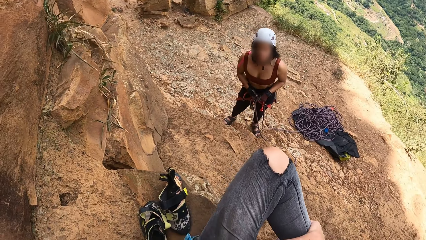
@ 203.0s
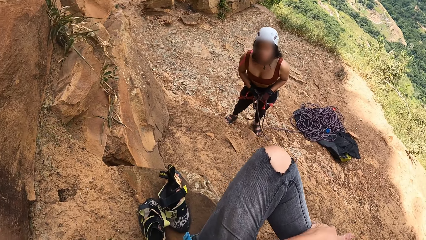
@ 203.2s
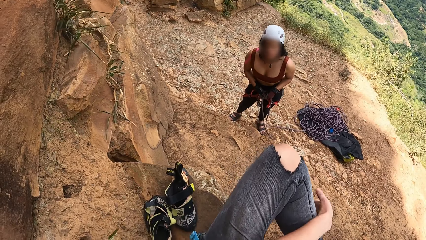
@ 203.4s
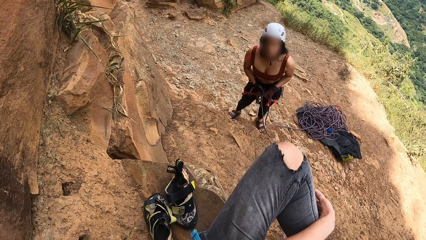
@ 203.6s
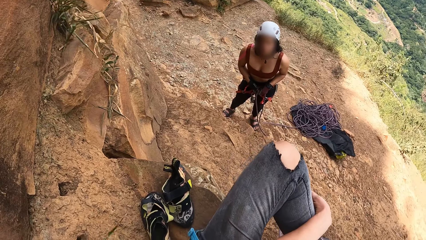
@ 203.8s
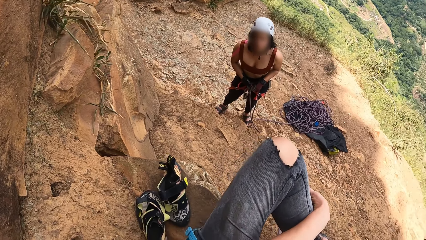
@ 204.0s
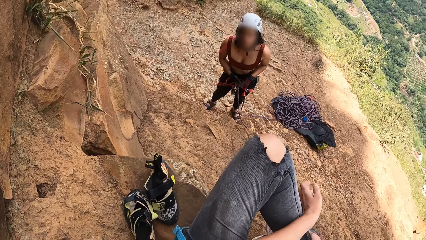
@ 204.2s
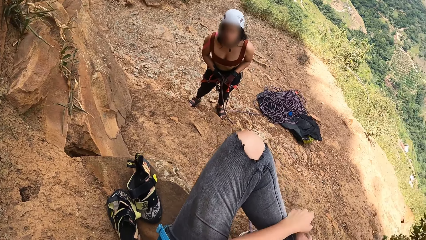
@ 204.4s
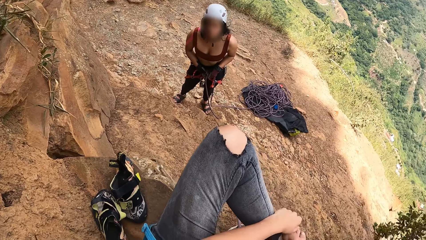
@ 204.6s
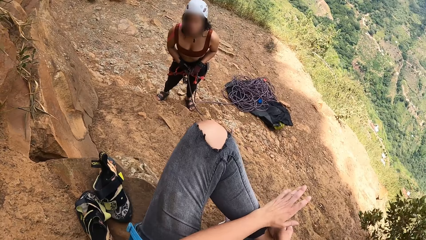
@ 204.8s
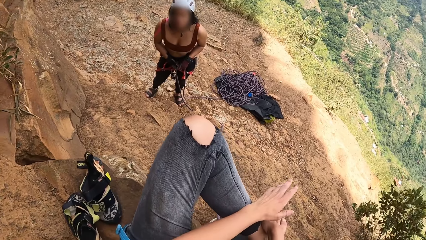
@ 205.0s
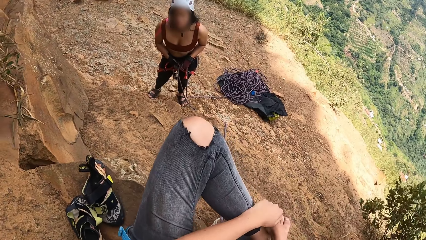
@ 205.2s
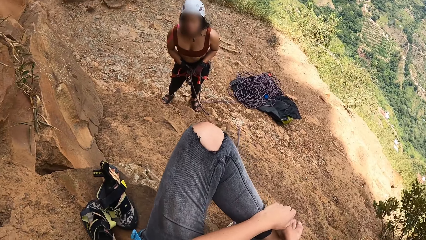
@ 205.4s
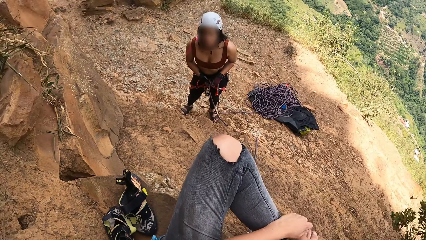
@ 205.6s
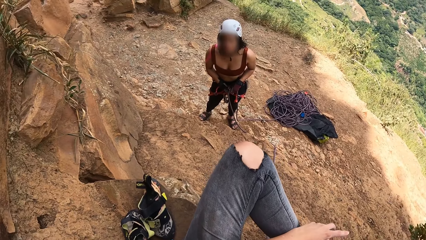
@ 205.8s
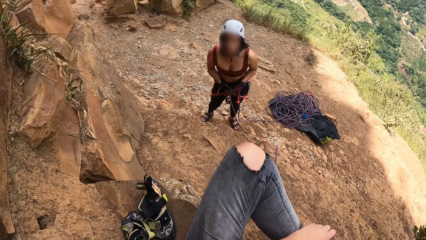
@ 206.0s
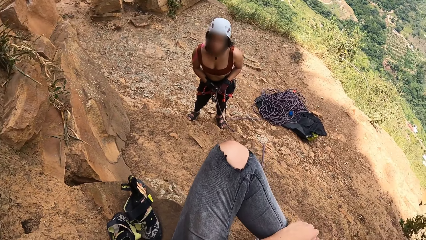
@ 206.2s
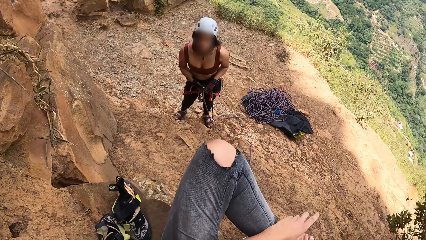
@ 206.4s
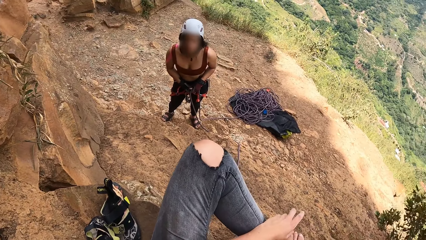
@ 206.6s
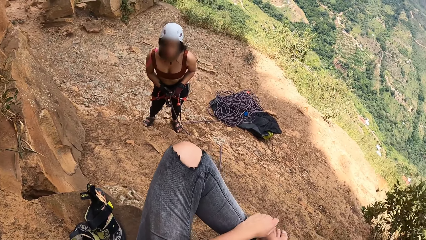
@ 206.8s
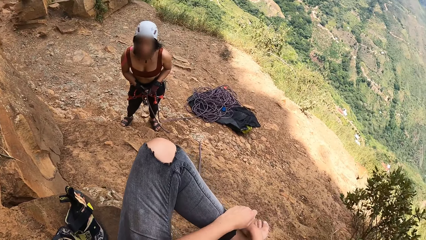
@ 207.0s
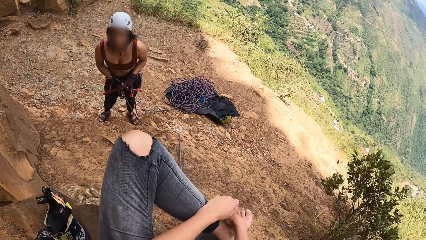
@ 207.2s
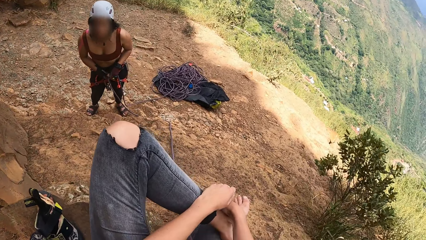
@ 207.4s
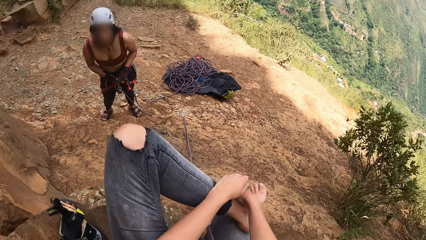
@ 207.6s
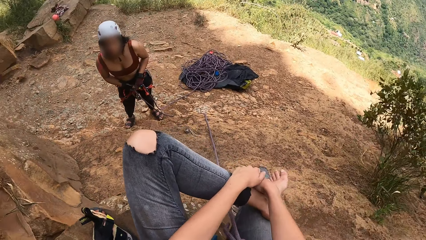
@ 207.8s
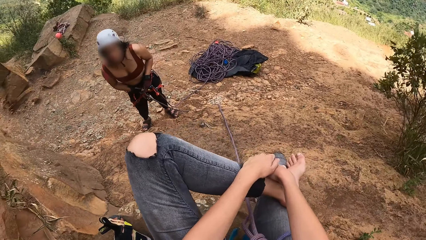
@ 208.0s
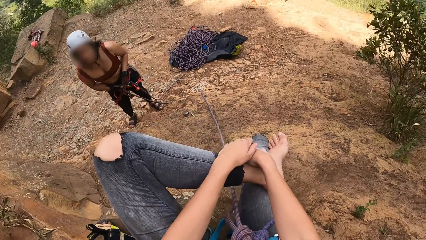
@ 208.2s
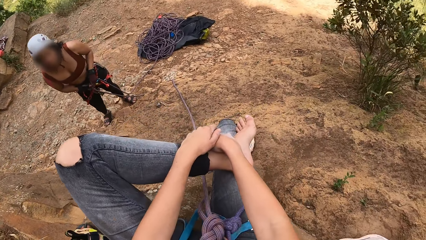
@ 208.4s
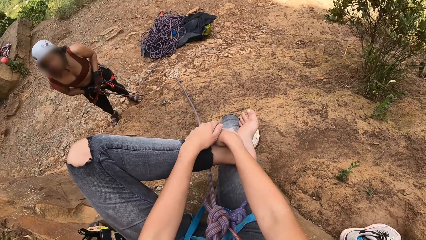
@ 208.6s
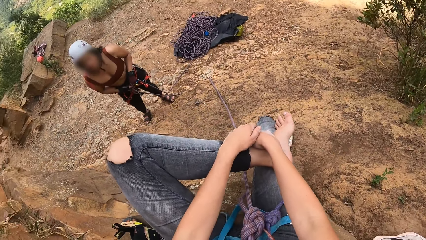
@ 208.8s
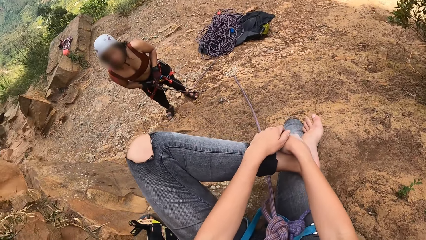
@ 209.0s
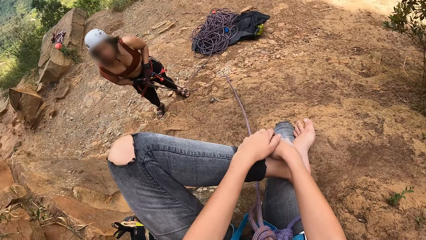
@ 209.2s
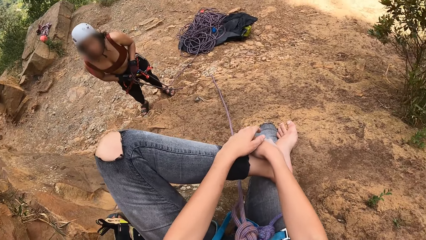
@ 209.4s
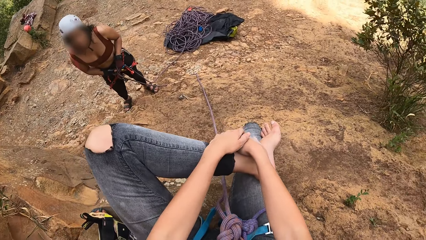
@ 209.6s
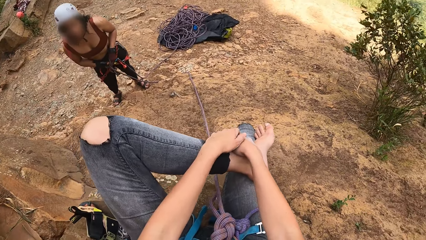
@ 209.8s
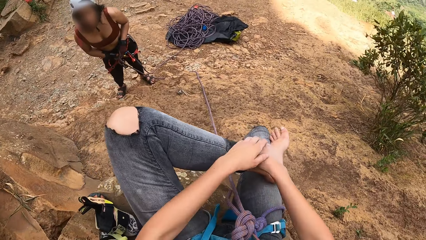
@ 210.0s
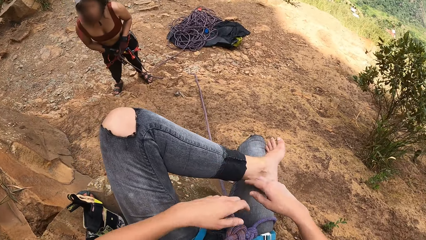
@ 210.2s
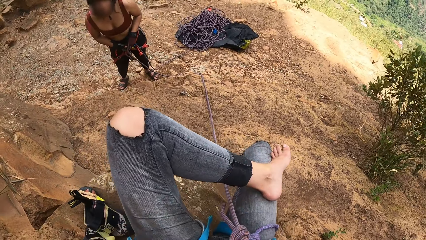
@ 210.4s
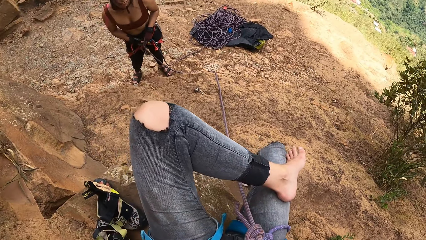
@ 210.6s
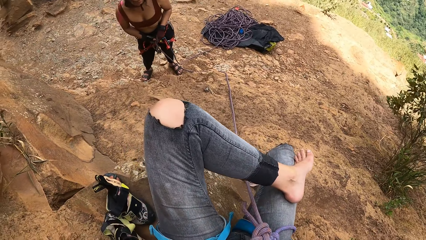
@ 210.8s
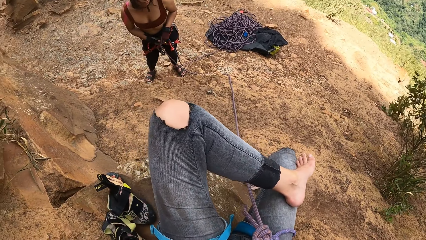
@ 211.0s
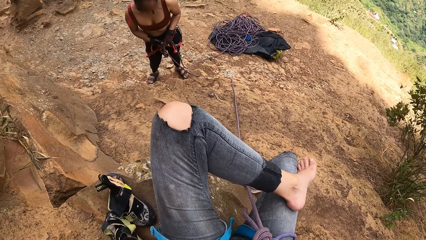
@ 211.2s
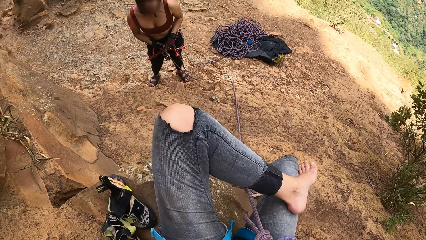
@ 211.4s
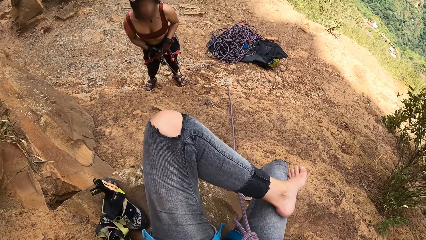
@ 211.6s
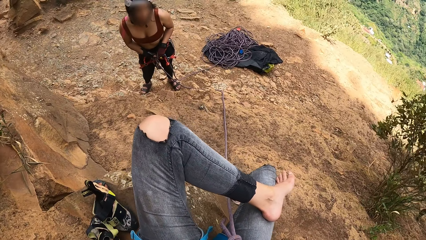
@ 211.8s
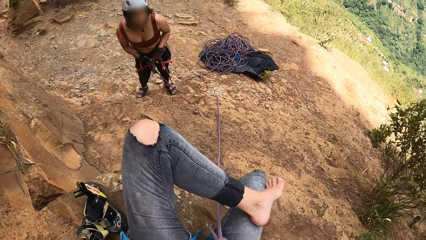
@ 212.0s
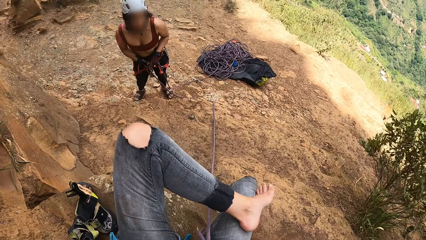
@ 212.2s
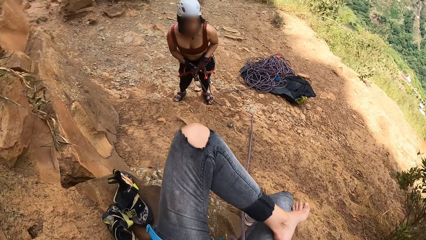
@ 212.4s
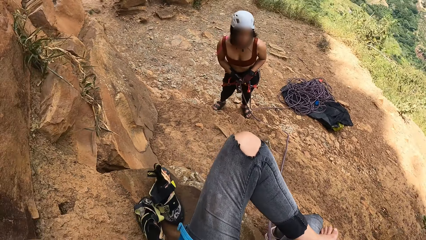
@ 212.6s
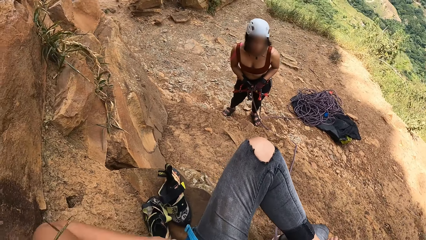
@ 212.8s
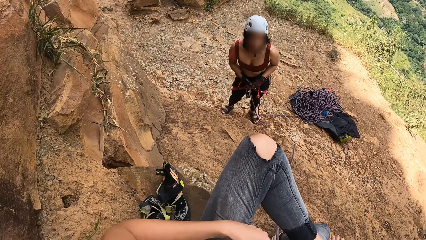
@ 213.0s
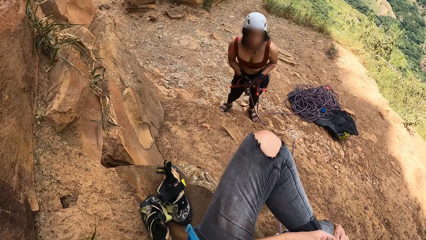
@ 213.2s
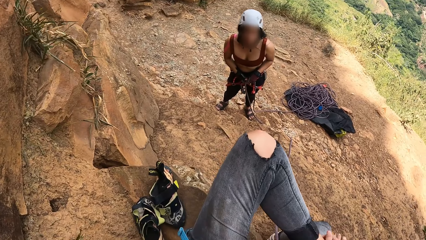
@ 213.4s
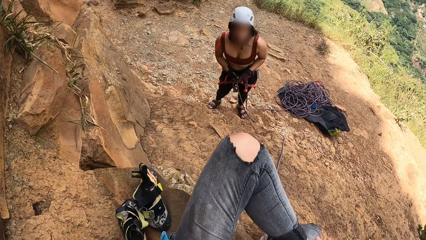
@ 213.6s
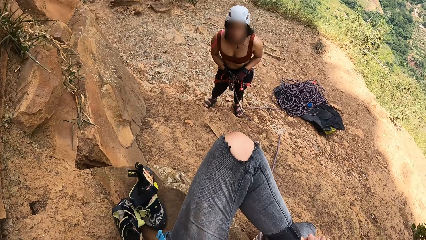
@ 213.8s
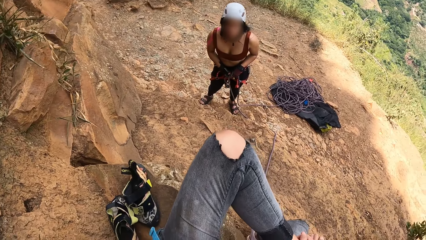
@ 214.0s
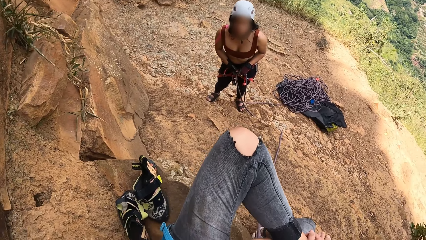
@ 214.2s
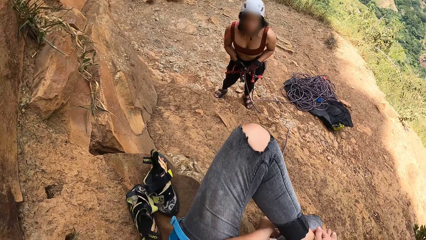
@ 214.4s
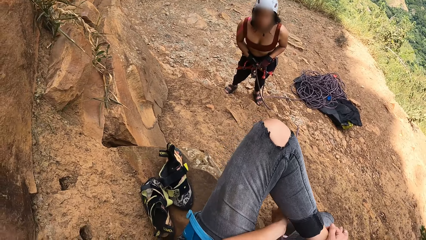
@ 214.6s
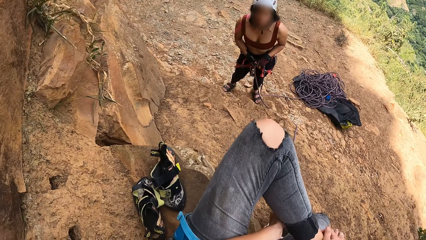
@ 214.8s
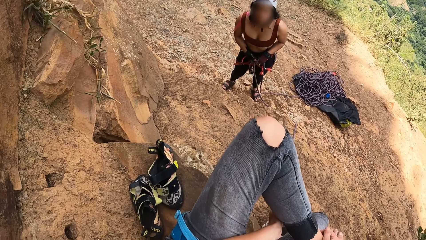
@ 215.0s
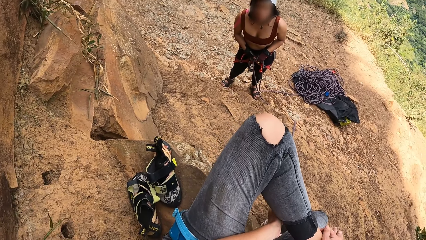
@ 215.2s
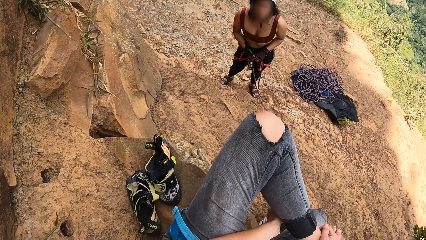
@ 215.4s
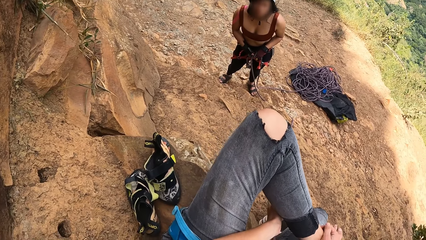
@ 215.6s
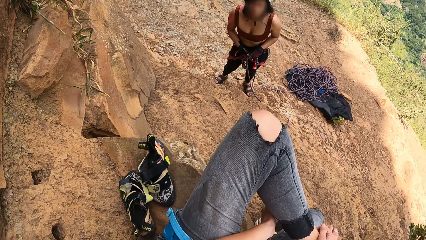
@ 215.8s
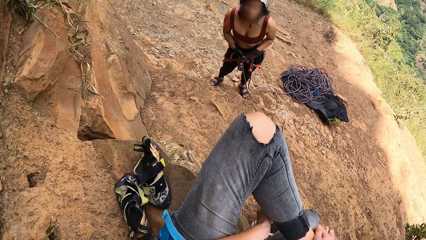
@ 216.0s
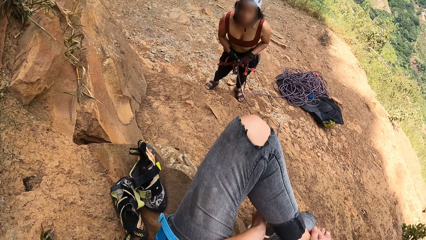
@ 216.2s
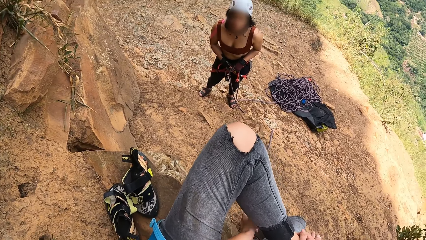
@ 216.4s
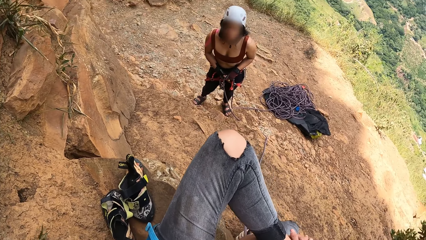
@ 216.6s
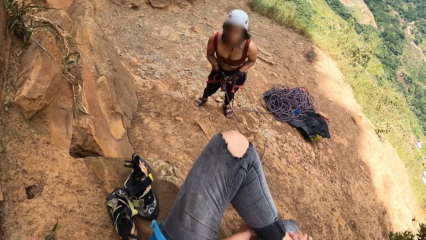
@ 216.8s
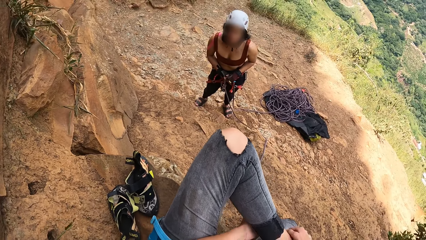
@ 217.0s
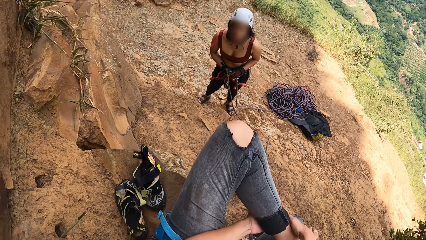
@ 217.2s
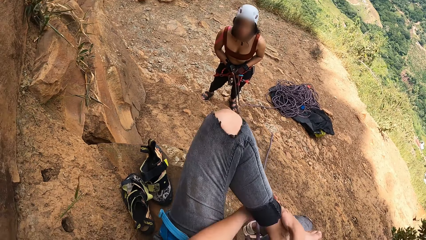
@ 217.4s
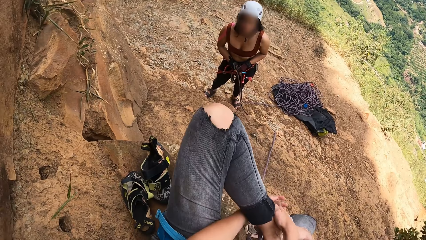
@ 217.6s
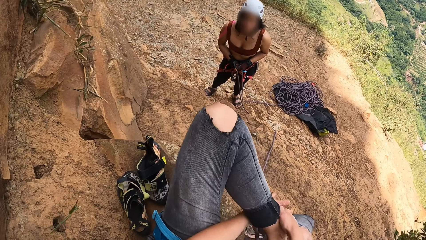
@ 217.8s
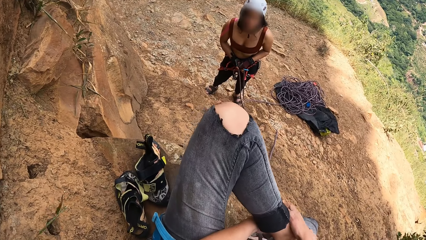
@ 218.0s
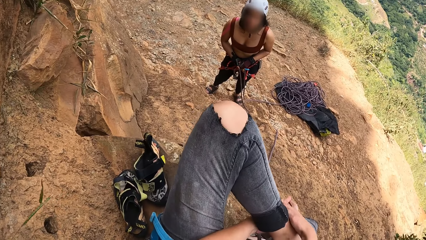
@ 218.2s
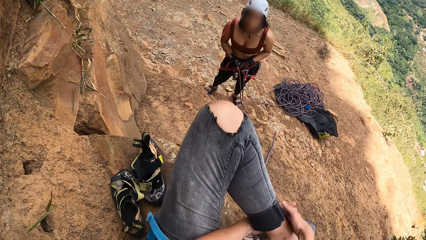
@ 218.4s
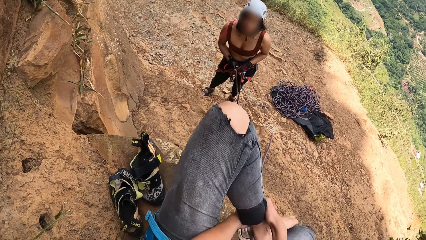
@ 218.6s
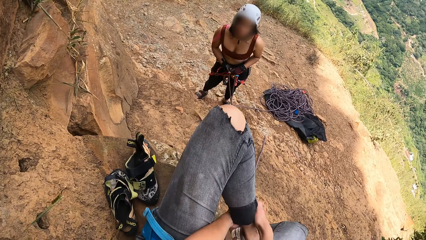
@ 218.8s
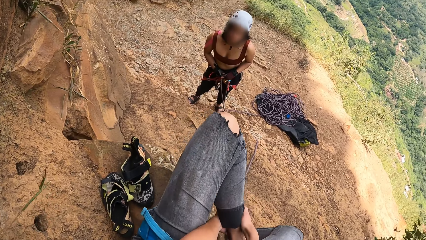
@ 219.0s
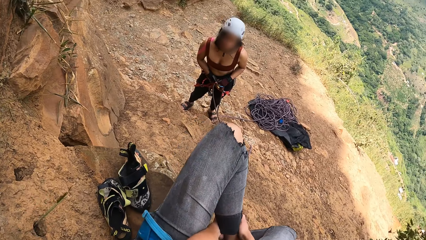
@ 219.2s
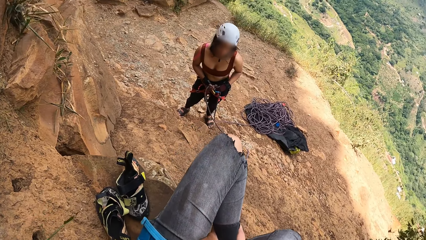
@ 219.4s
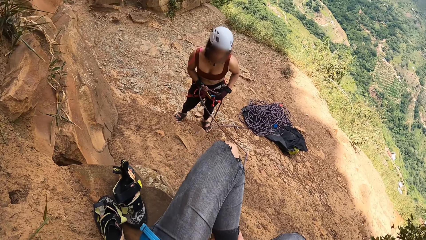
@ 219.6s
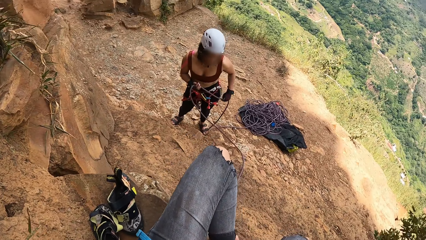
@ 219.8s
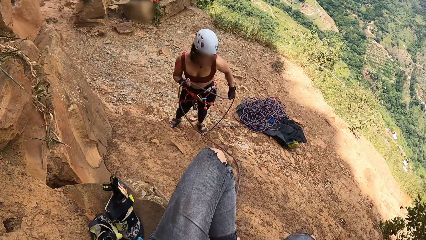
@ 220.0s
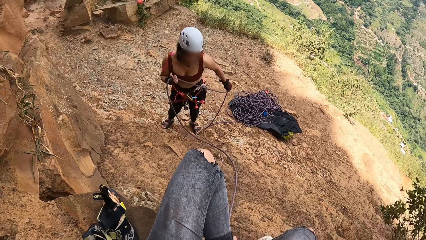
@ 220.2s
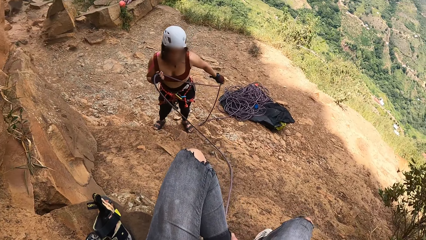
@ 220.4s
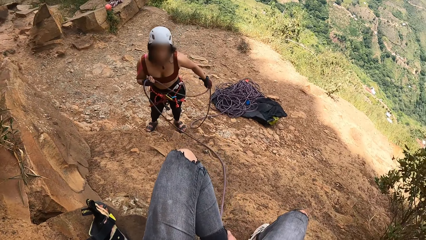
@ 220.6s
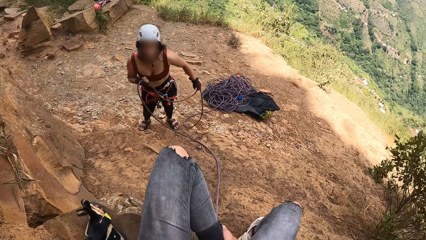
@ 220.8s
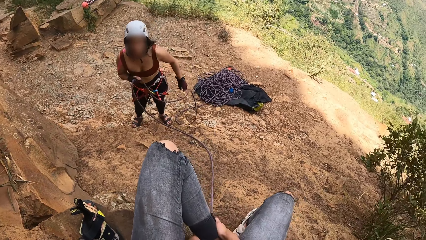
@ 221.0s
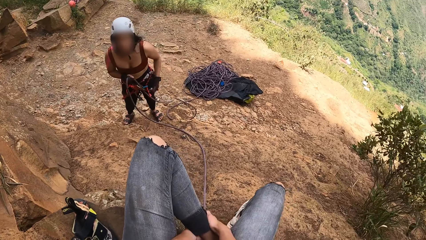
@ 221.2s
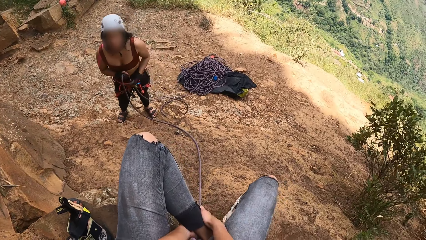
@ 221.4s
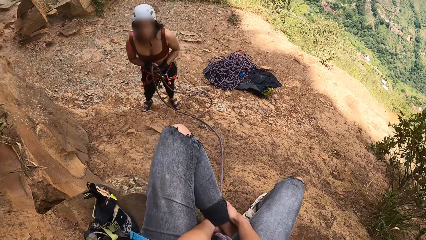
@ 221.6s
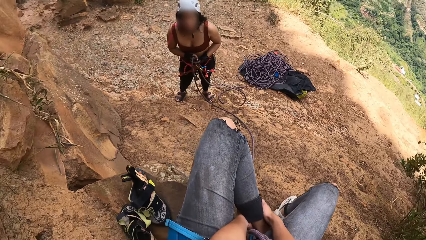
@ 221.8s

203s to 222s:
The camera wearer looks around the mountain. They talk with a woman. They touch a leg.
